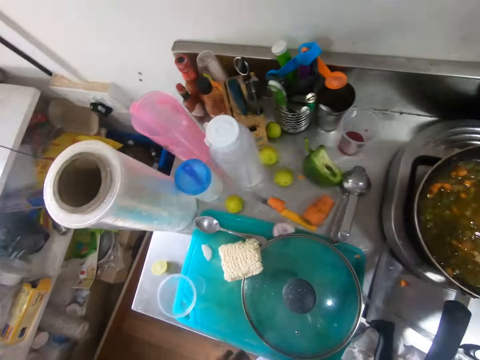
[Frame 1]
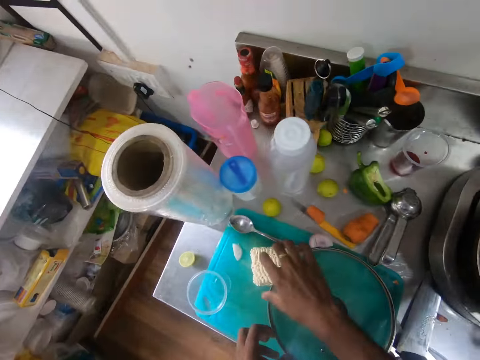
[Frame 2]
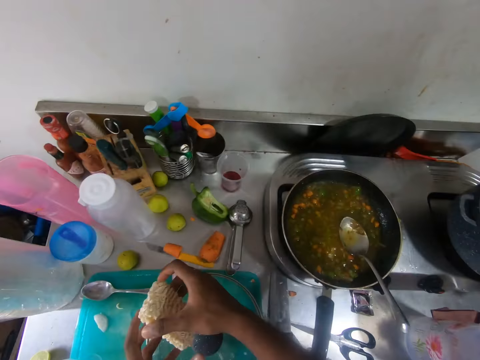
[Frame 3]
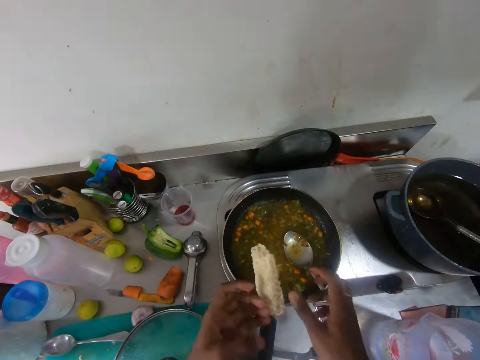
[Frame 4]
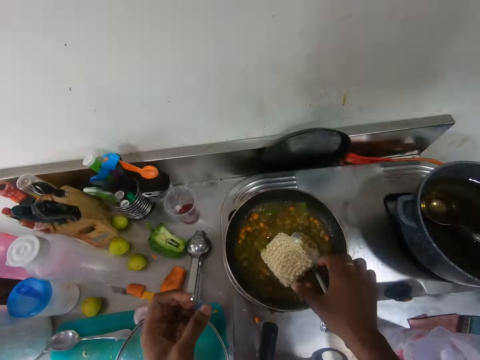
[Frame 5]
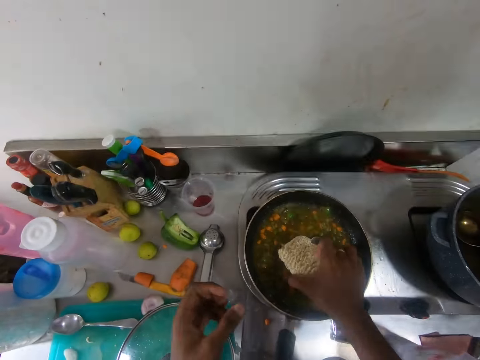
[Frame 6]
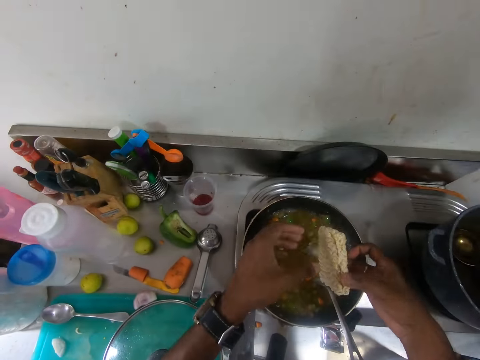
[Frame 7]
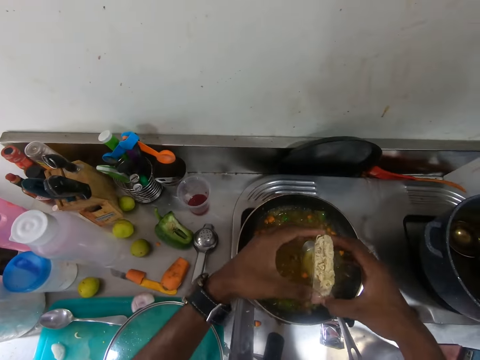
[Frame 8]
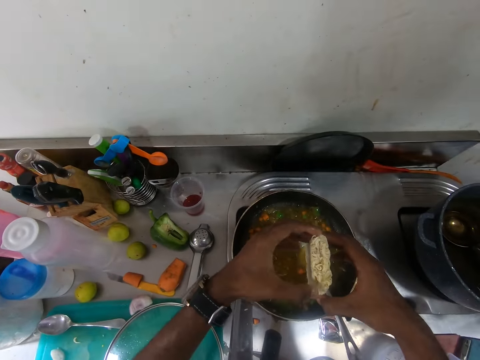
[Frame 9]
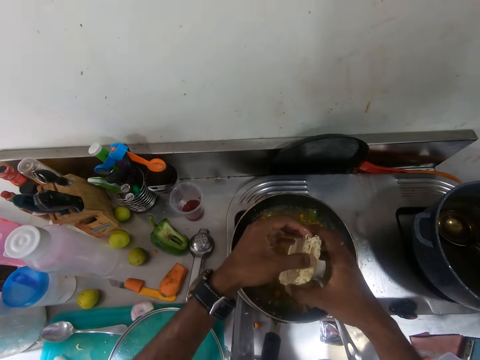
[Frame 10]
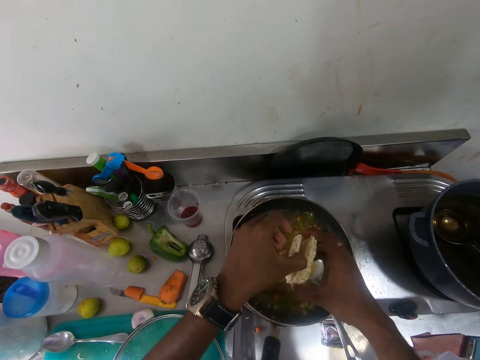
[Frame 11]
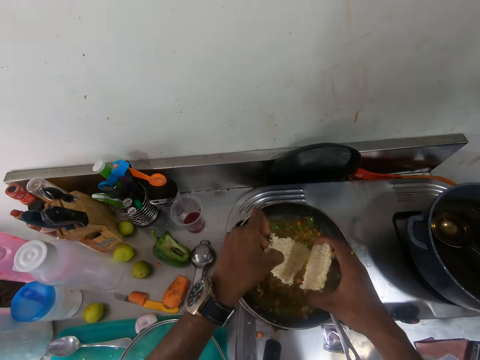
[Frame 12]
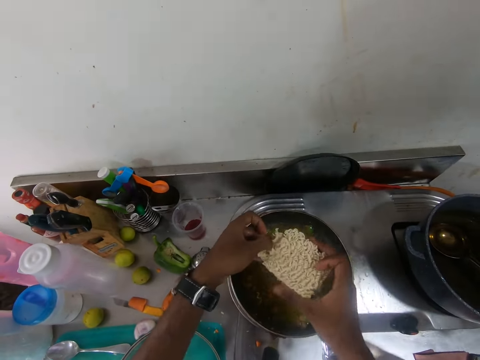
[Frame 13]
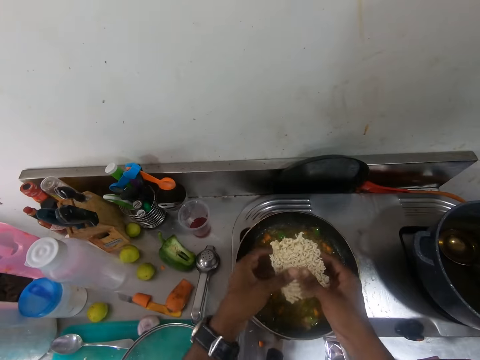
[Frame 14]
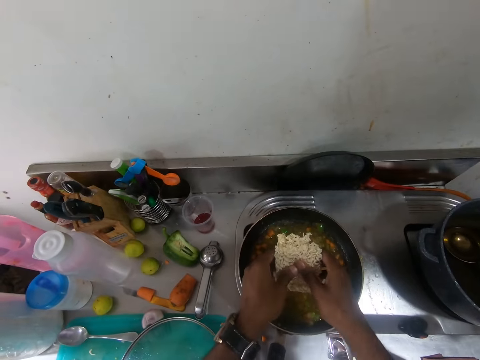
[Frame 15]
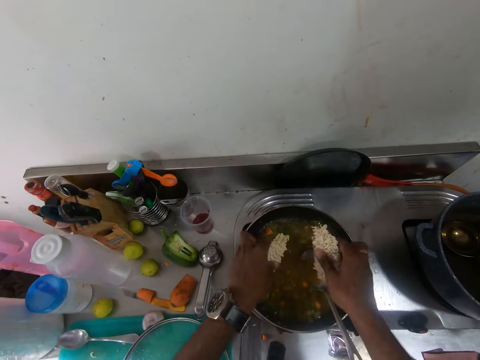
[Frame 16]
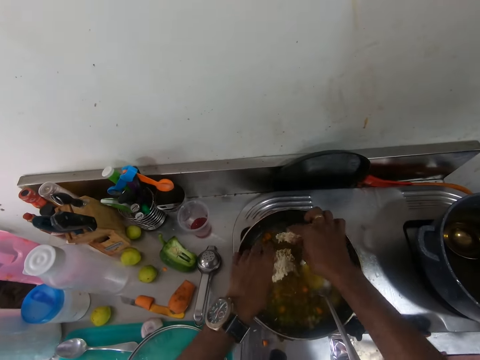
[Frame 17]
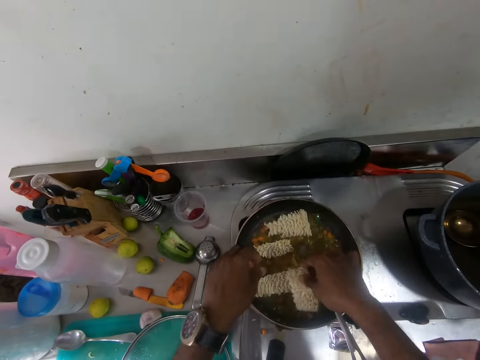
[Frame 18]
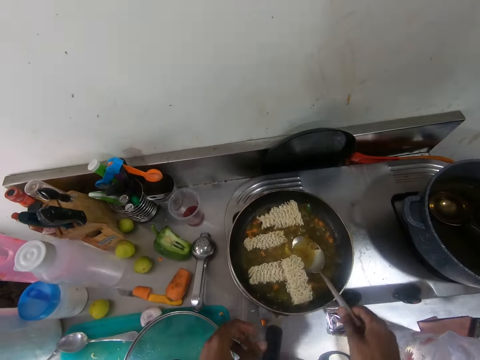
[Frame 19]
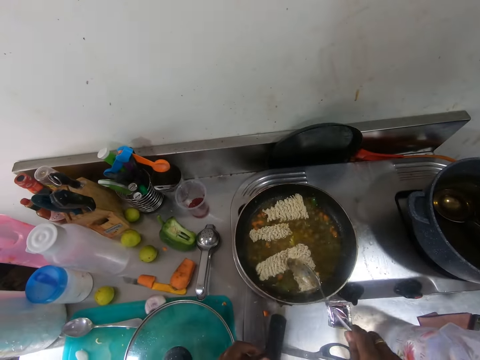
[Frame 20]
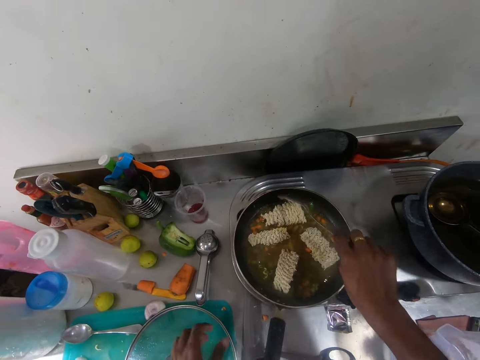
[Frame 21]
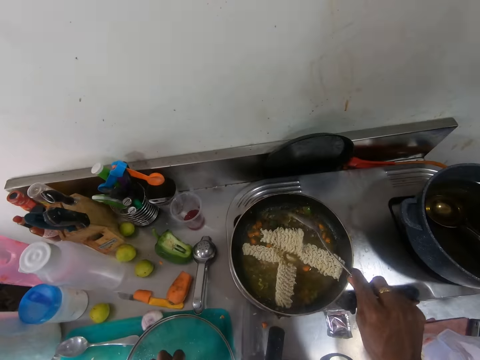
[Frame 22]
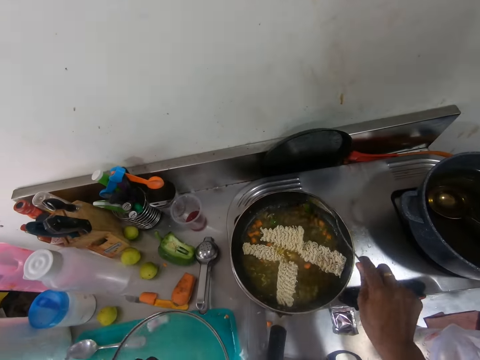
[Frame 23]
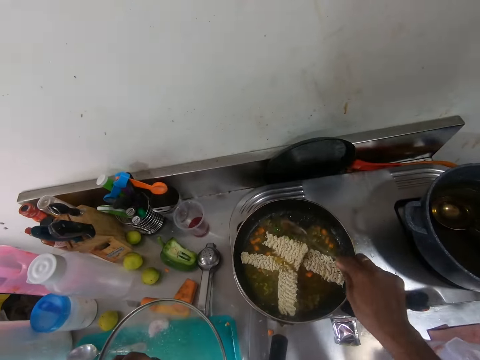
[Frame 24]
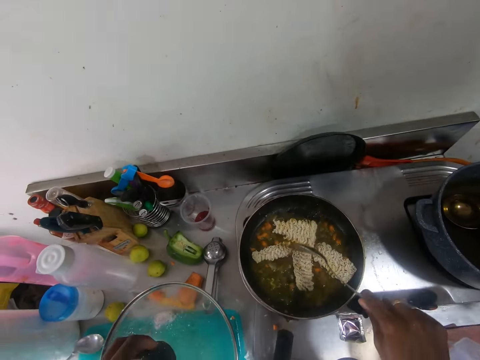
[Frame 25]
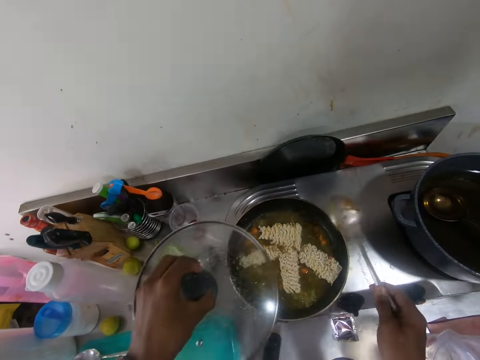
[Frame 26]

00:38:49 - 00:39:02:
The camera wearer picks the noodle from the tray with his right hand. He drops the noodle into the pan with his hands. He picks the noodle from the pan with his right hand. He breaks the noodle into the pan with his hands. He places the noodle into the pan with his hands. He picks the spoon from the pan with his right hand. He stirs the noodle, carrot, green pepper and onions in the pan with the spoon in his right hand. He picks the pan cover from the kitchen cabinet with his left hand.

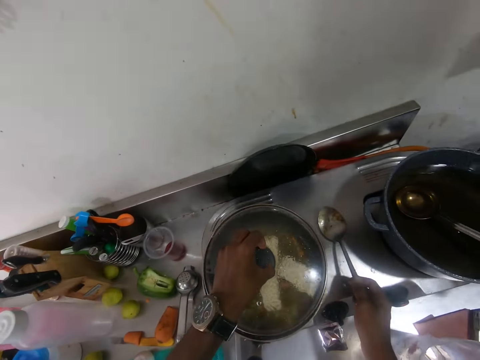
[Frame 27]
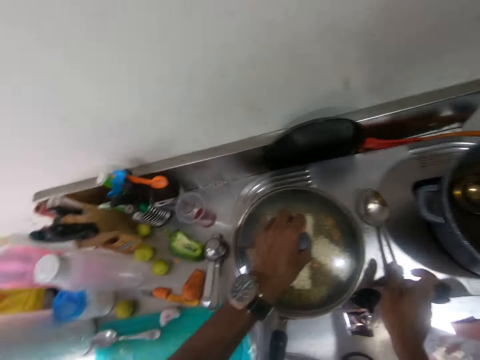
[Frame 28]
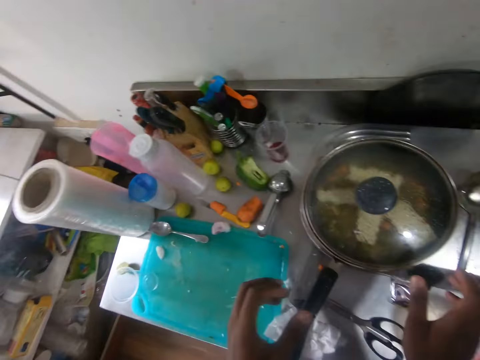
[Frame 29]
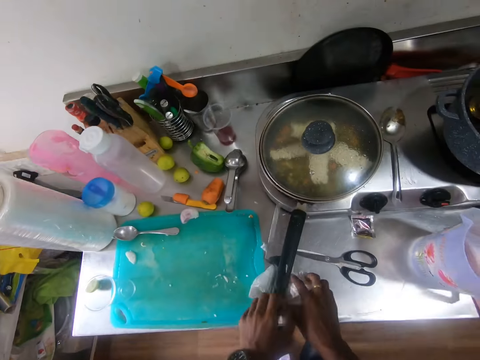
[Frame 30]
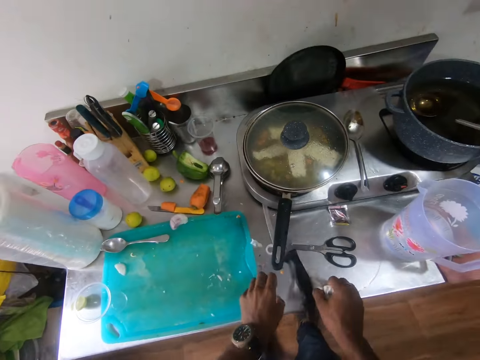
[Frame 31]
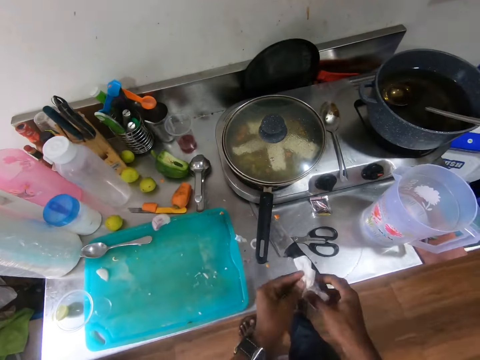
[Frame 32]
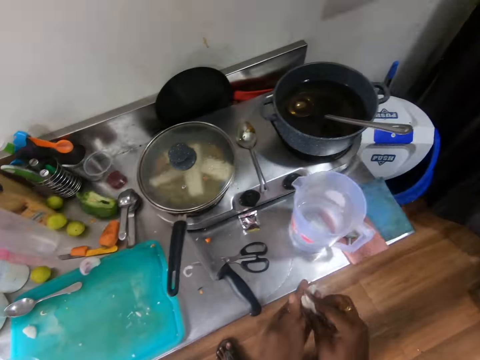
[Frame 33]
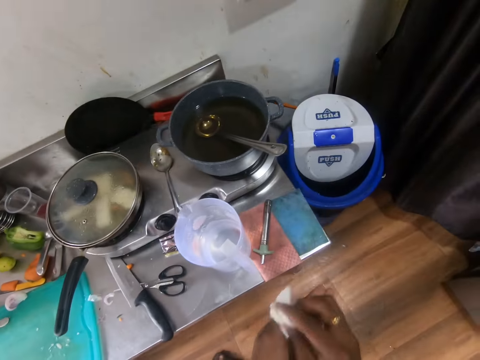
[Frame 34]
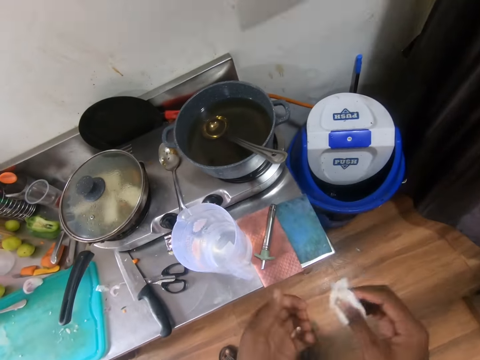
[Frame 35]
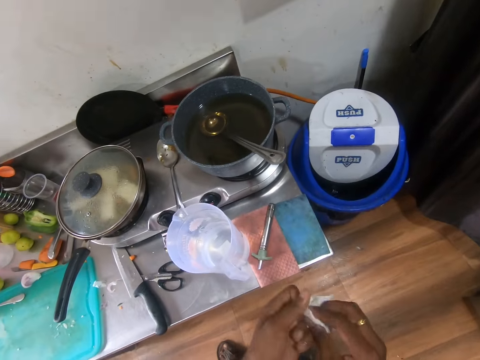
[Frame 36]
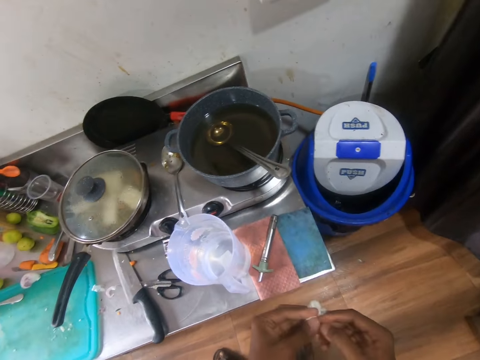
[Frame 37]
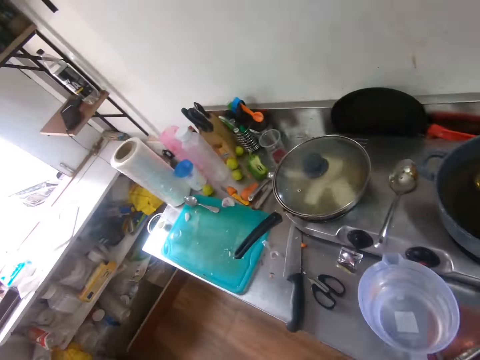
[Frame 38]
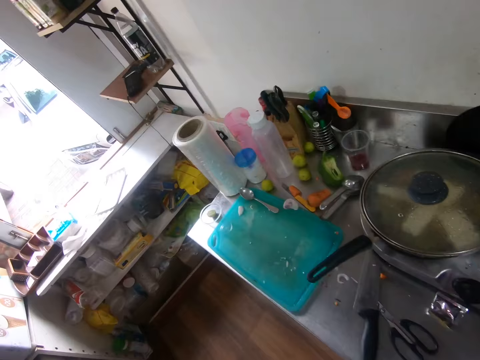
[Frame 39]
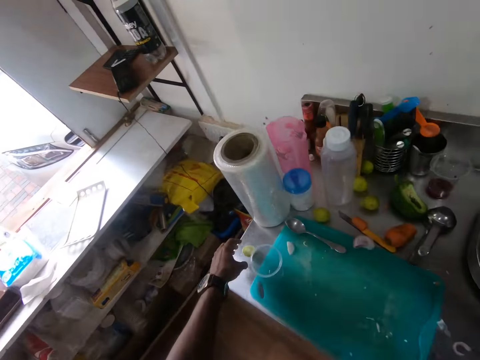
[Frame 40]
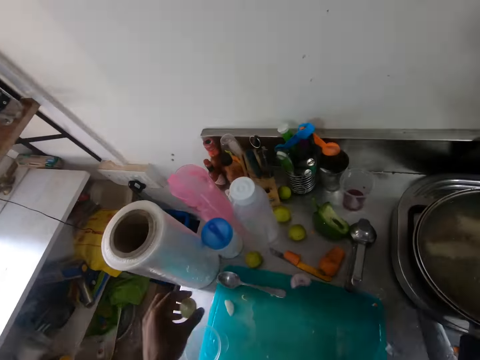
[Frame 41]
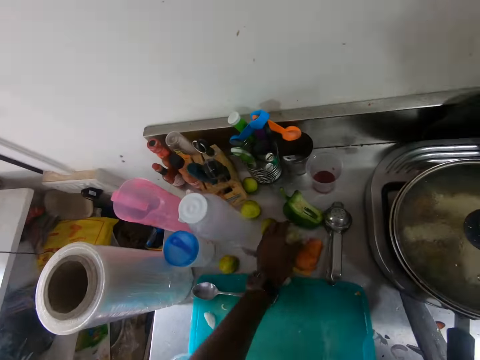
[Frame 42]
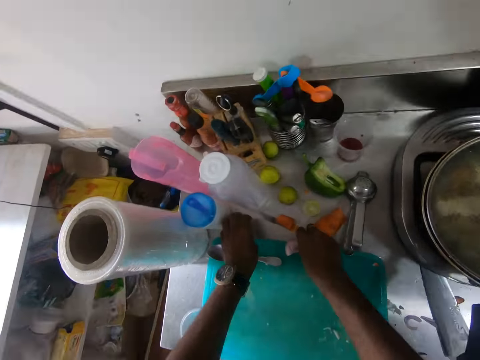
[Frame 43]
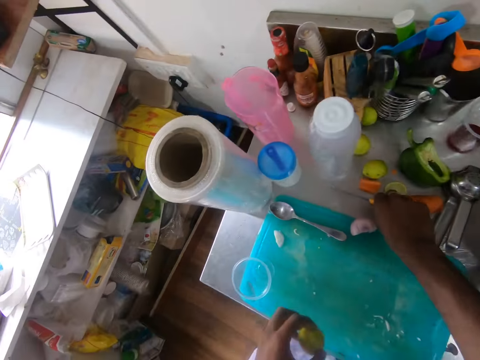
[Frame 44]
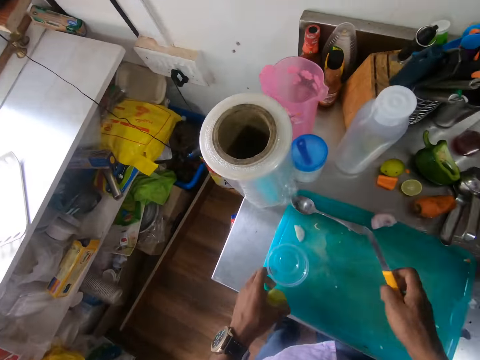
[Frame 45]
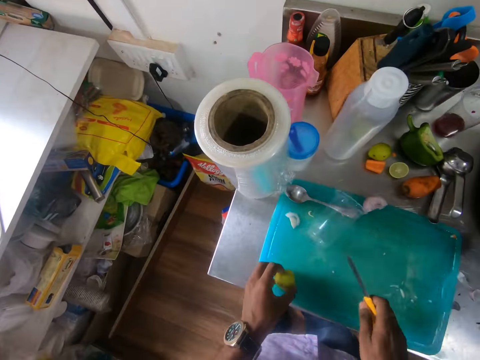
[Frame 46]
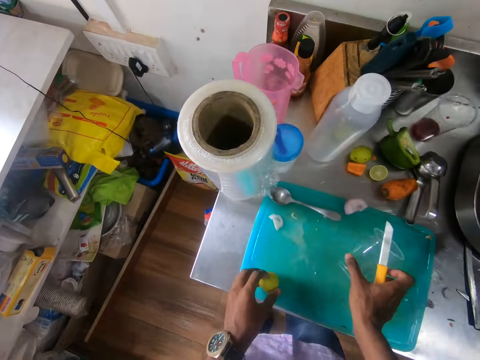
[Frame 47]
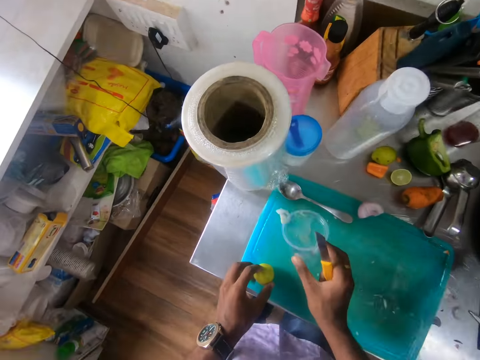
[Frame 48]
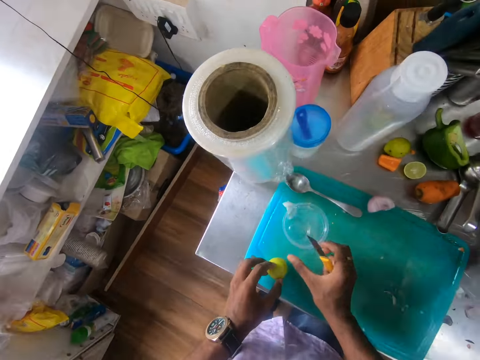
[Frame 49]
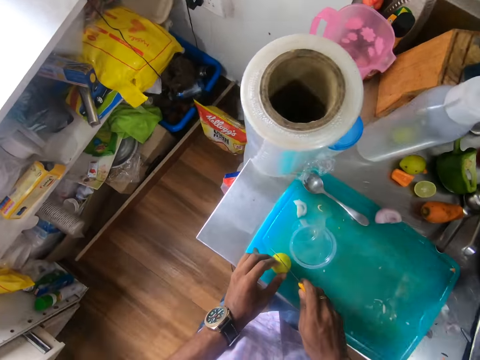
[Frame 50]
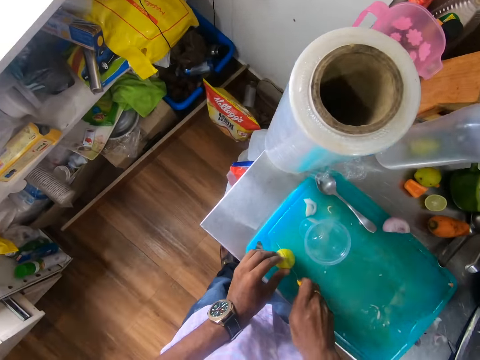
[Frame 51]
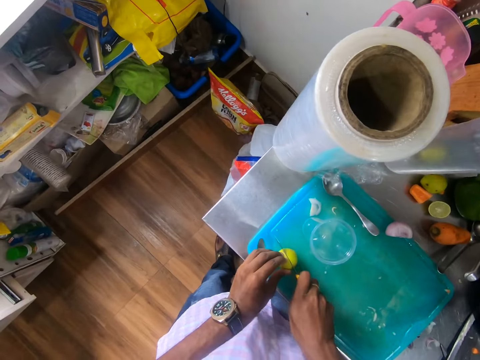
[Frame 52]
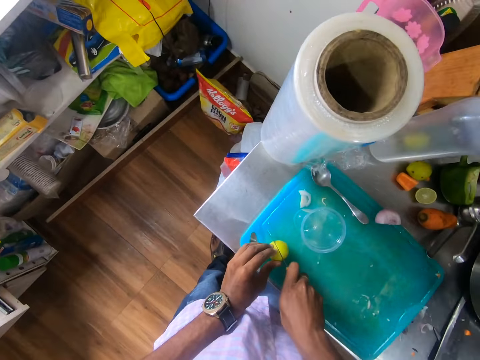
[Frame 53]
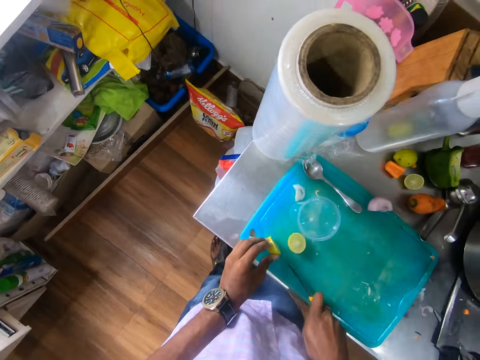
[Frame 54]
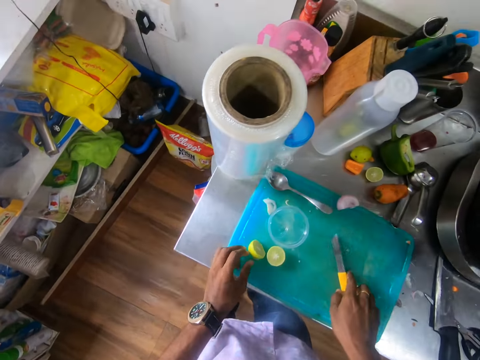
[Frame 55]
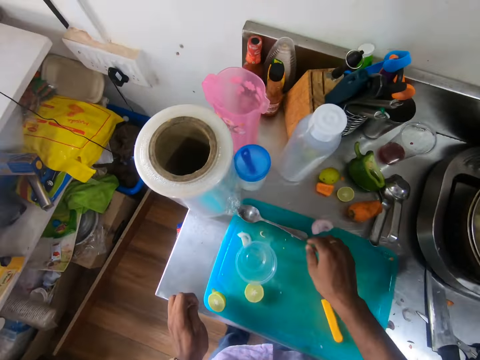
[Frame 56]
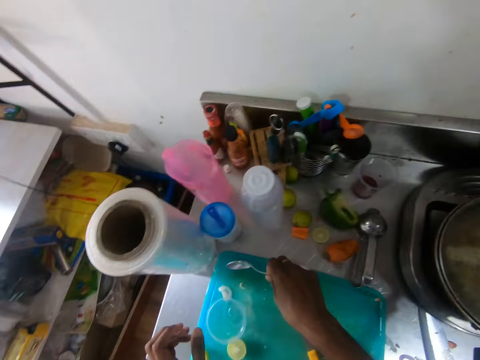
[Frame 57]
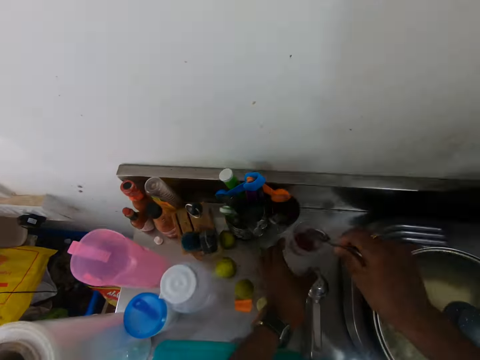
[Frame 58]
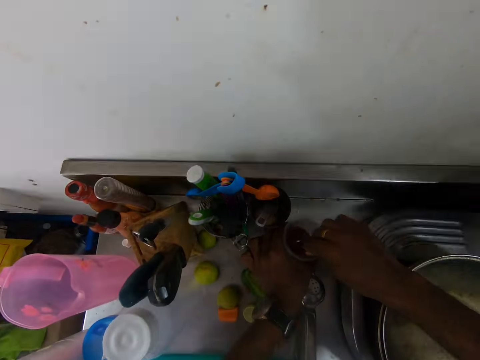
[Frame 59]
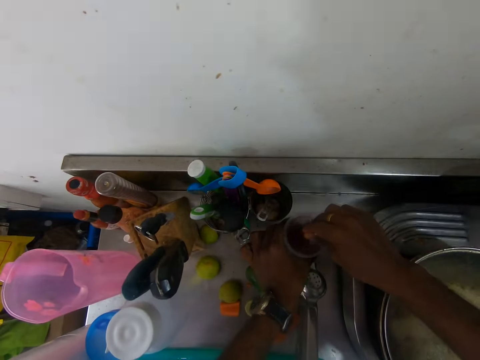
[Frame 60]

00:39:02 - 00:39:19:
The camera wearer closes the pan with the pan cover in his left hand. He places the spoon on the cooker with his right hand. He picks the serviette on the kitchen cabinet with his hands. He wipes his hands with the serviette. He moves a lime on the counter. He picks the lime from the kitchen cabinet with his left hand. He picks a small knife from the kitchen cabinet with his right hand. He picks the lime from the tray with his left hand. He pushes the cup aside on the board with his left hand. He sets the lime on the tray with his left hand. He stands the cup with his right hand. He slices the lime into two with the small knife in his right hand. He places the small knife on the tray with his right hand. He picks a small spoon from the tray with his right hand. He mixes an egg or sauce in the cup with the spoon in his right hand.
